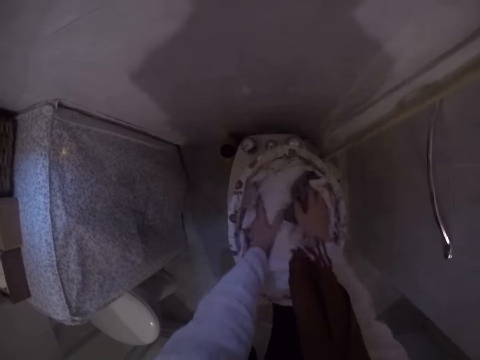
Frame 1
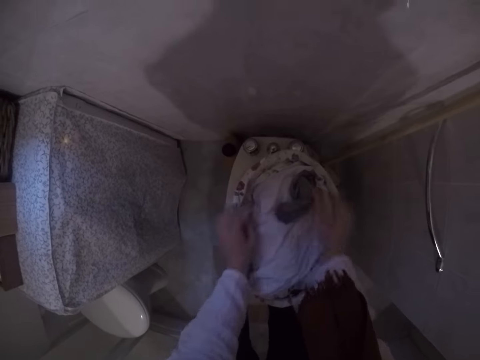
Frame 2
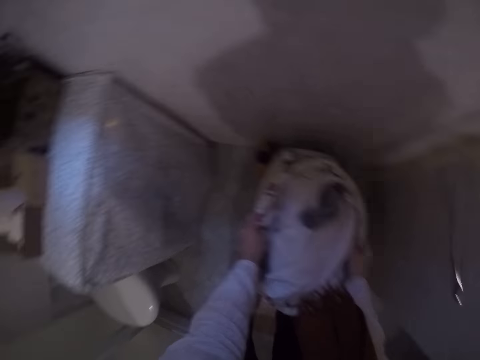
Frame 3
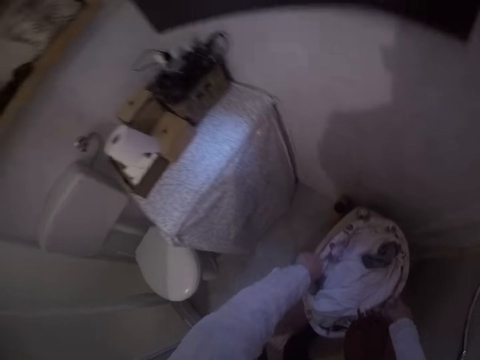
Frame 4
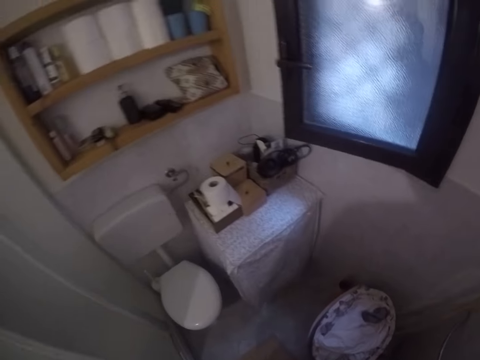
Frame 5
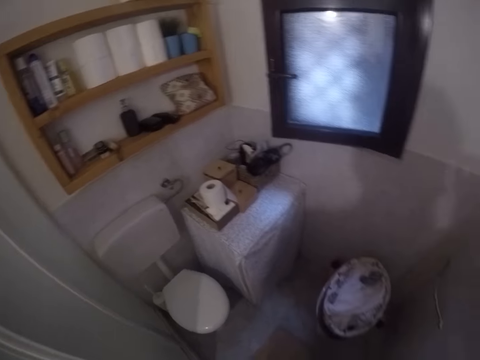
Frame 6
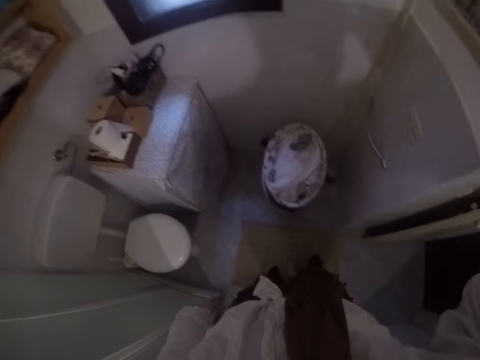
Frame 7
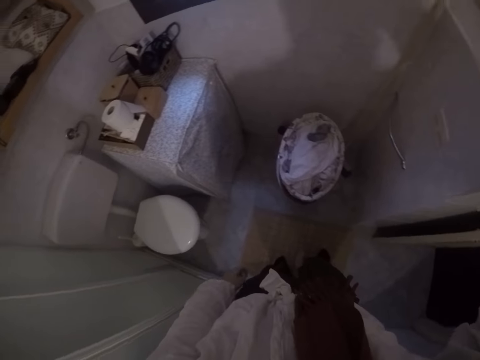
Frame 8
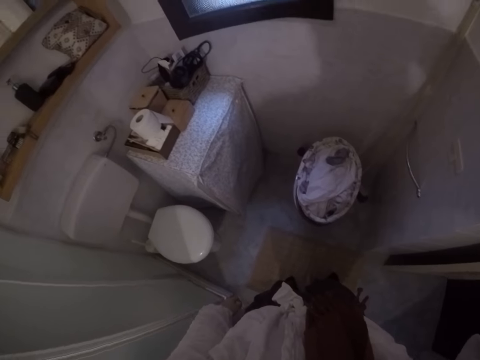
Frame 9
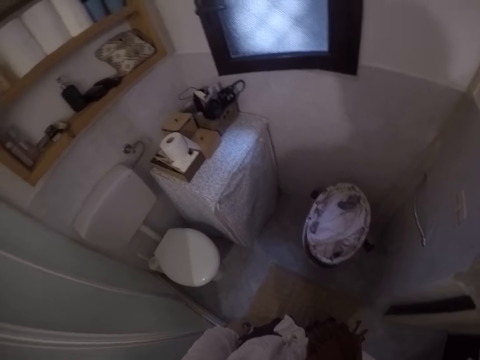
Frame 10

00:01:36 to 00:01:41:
The camera wearer holds the brim of the laundry basket. They stand. They look down.
